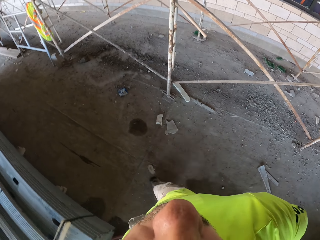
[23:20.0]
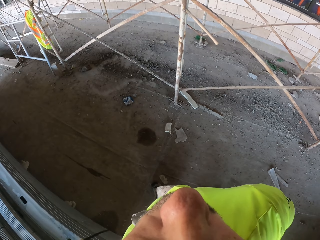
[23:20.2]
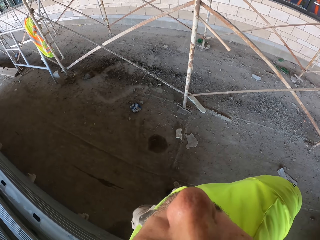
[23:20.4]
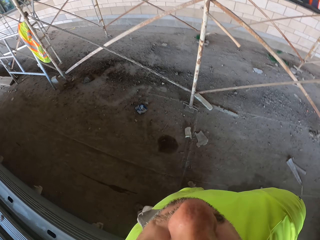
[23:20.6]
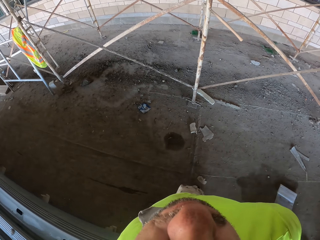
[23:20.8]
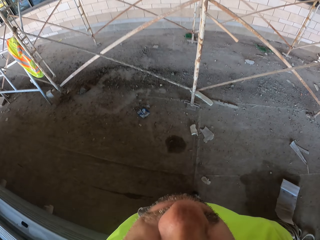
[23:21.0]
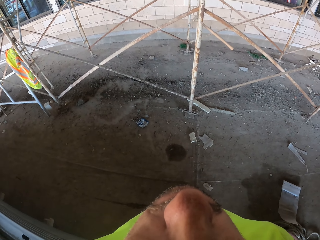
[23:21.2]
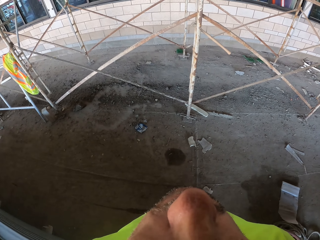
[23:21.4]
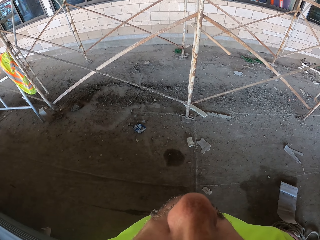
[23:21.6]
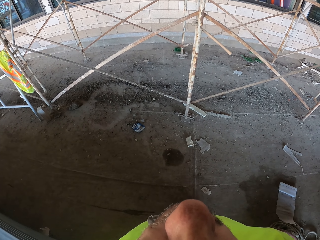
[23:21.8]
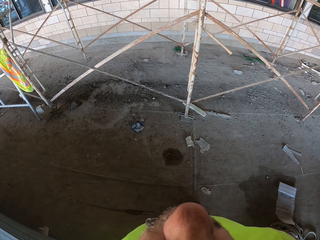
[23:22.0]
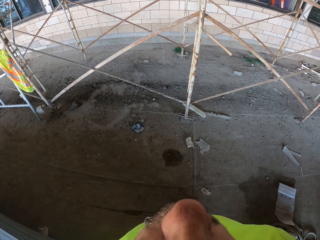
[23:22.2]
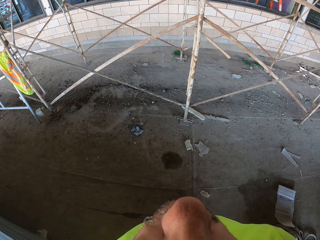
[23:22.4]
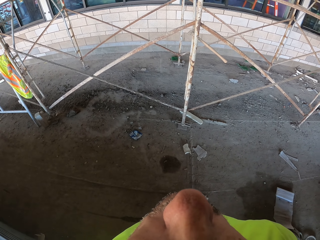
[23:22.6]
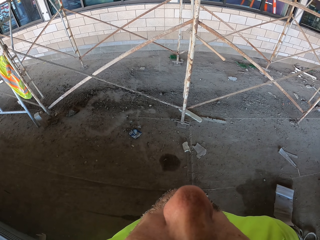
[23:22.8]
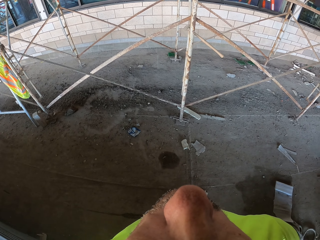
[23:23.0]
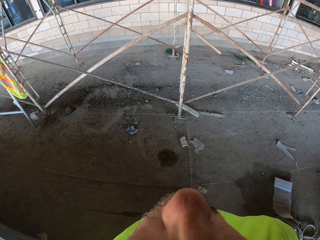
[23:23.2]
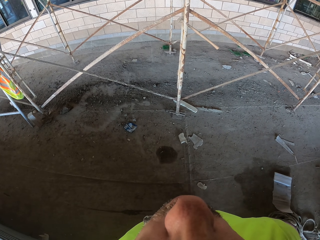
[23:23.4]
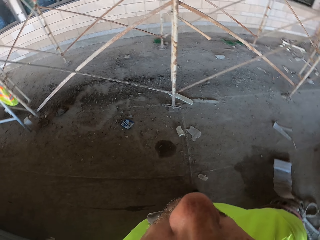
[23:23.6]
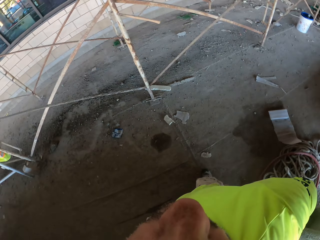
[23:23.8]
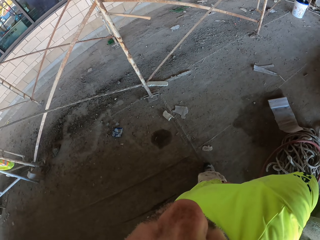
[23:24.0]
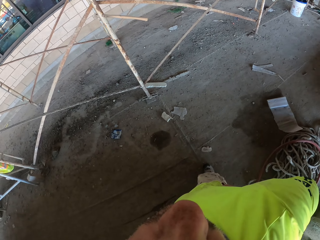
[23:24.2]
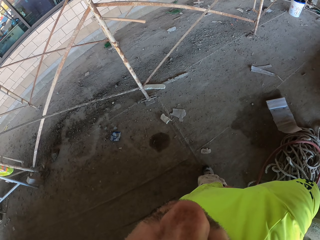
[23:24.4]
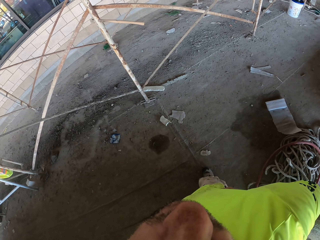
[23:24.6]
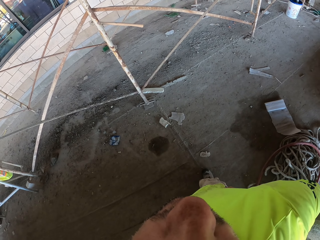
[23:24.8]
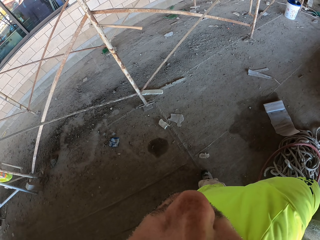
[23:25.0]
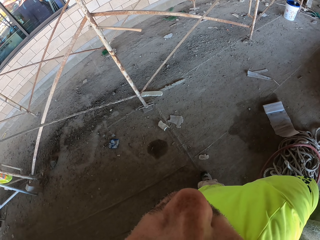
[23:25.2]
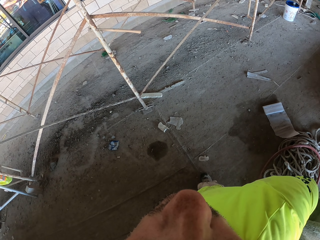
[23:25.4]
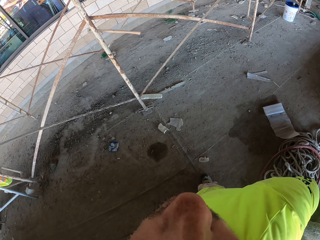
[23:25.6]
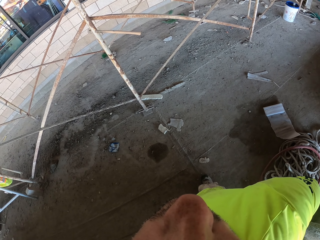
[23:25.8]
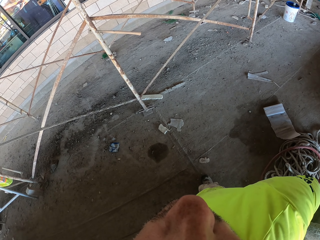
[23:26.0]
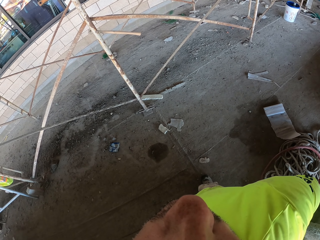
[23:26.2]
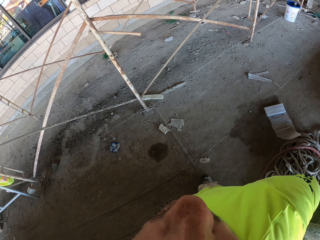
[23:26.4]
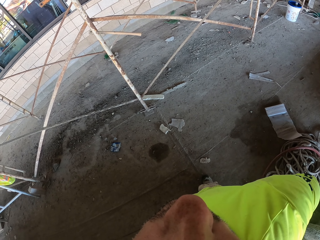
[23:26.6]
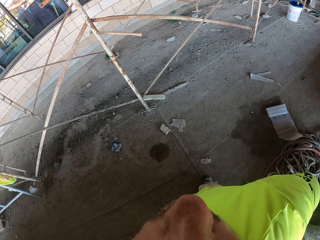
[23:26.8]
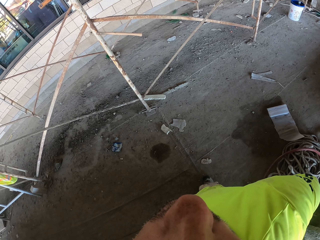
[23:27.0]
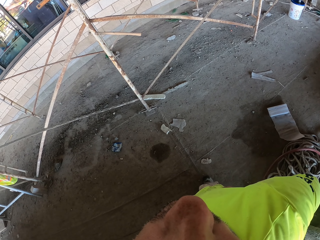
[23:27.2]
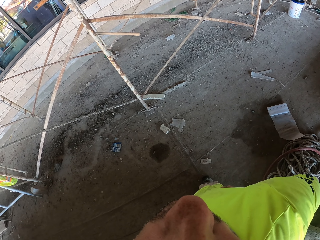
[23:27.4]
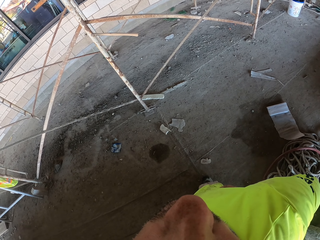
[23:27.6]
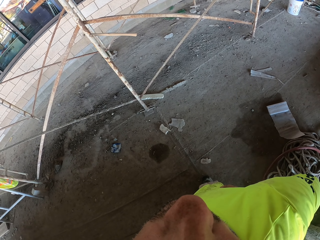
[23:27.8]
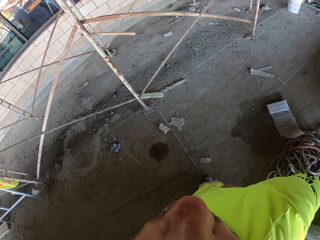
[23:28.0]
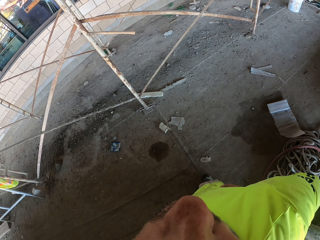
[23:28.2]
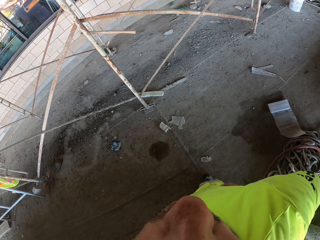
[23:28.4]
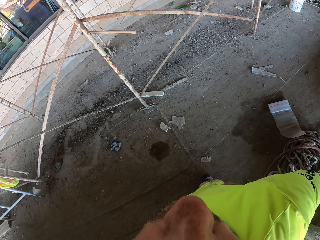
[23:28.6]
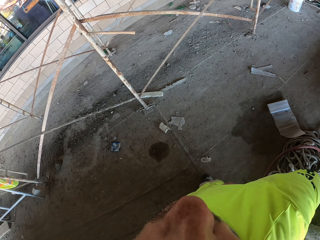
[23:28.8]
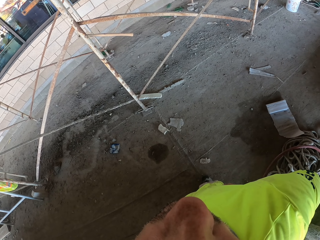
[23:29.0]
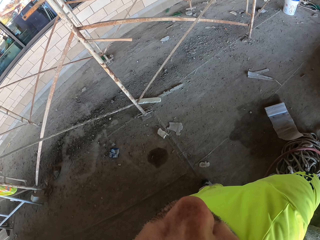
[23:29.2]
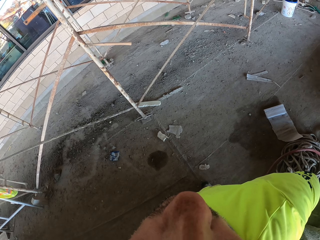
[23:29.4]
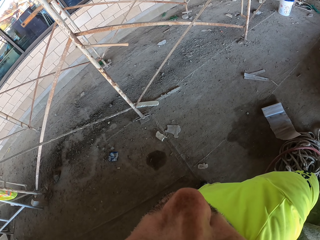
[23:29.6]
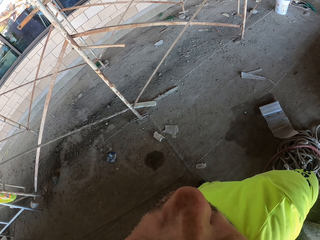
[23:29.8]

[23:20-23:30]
The camera wearer walks around the construction site. They look up on the building. They stand.

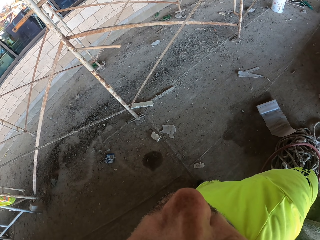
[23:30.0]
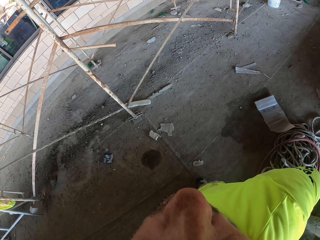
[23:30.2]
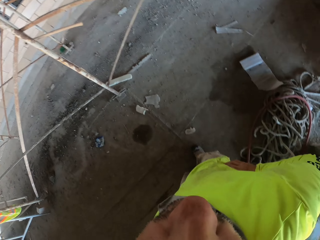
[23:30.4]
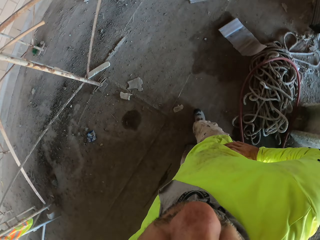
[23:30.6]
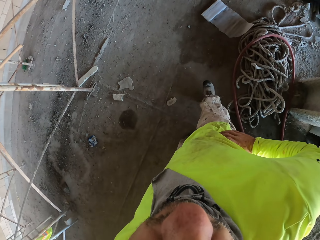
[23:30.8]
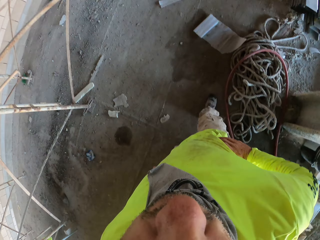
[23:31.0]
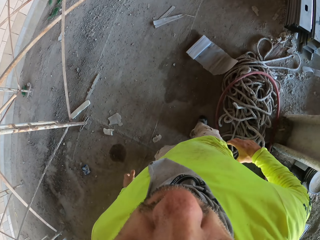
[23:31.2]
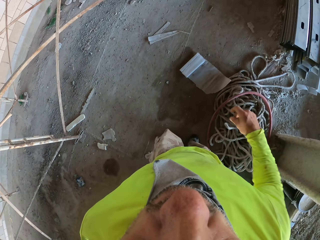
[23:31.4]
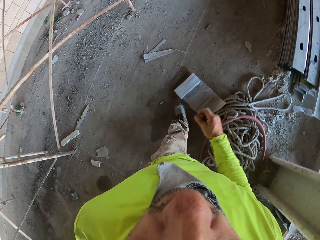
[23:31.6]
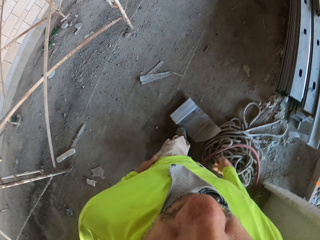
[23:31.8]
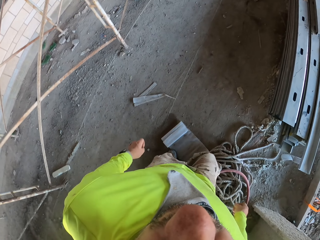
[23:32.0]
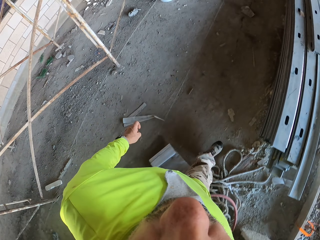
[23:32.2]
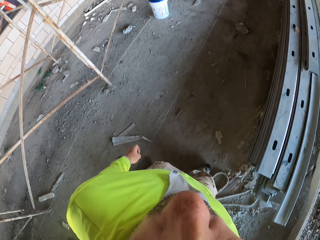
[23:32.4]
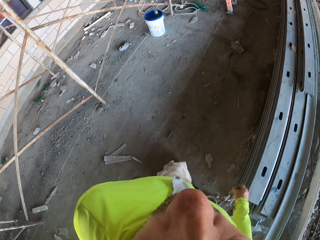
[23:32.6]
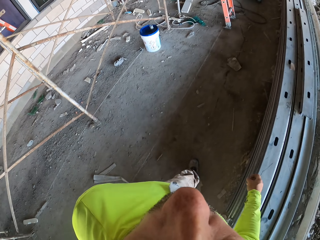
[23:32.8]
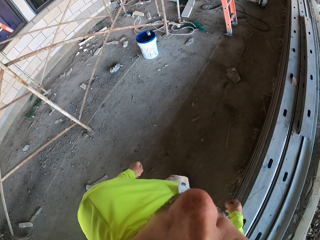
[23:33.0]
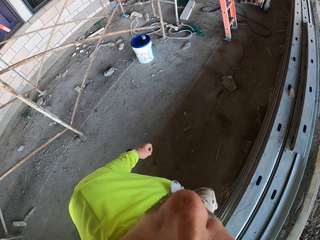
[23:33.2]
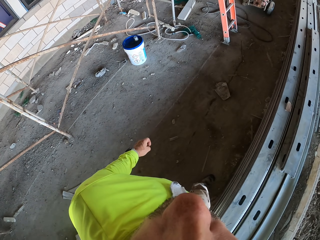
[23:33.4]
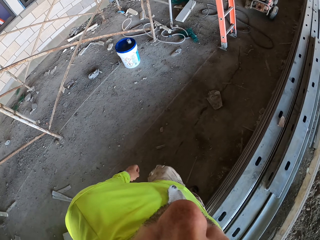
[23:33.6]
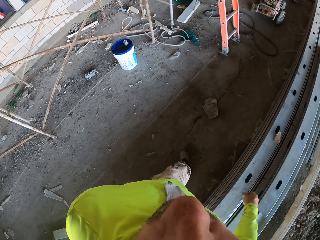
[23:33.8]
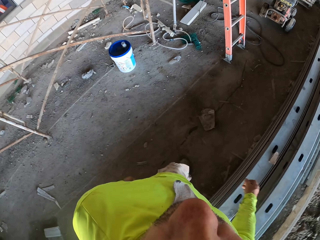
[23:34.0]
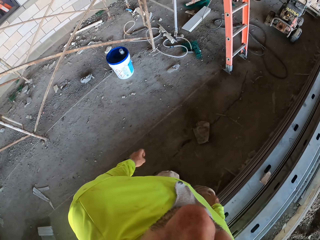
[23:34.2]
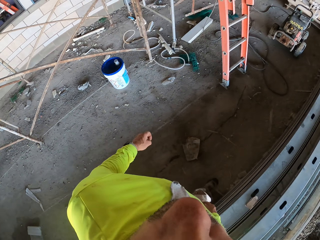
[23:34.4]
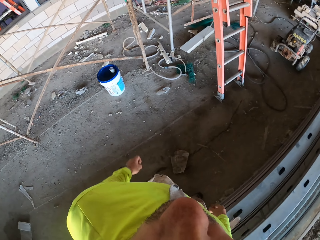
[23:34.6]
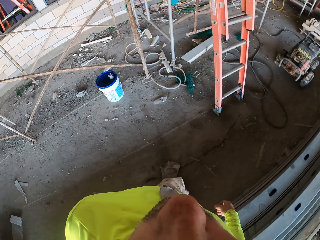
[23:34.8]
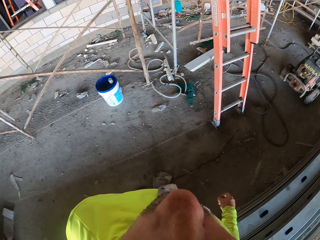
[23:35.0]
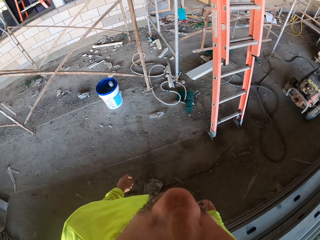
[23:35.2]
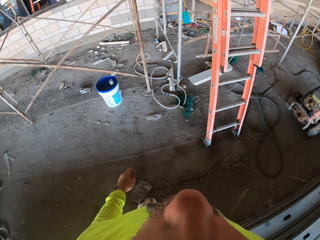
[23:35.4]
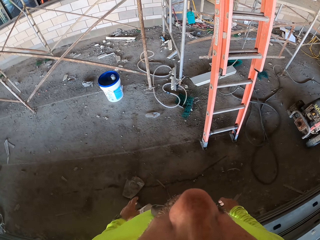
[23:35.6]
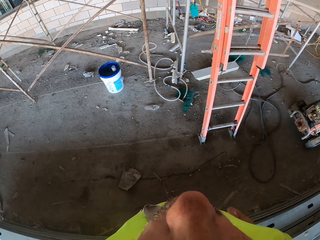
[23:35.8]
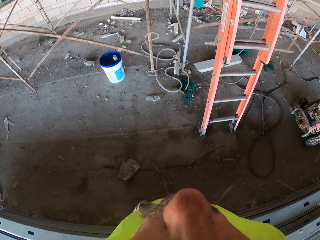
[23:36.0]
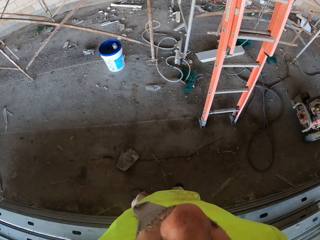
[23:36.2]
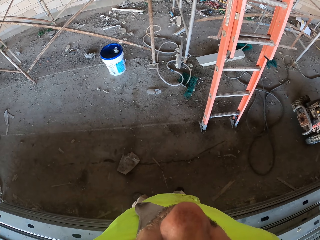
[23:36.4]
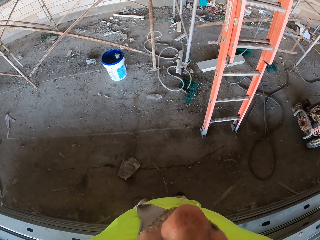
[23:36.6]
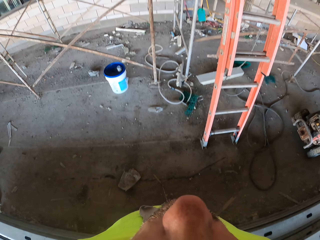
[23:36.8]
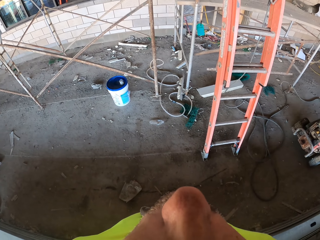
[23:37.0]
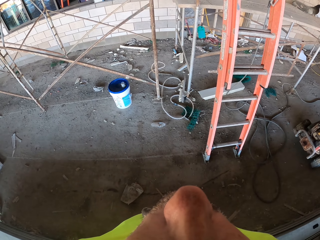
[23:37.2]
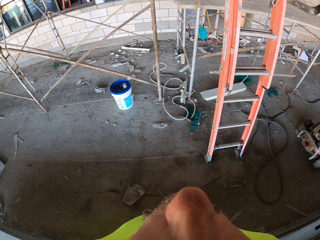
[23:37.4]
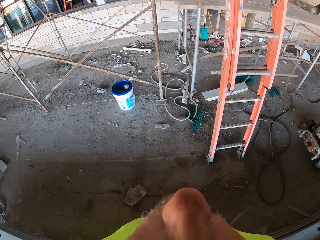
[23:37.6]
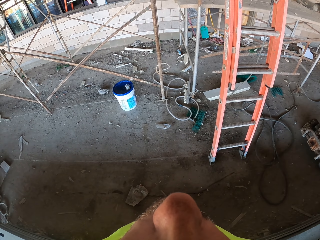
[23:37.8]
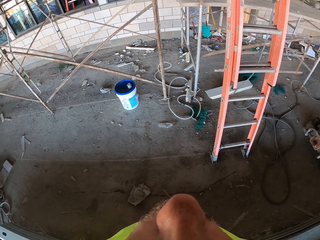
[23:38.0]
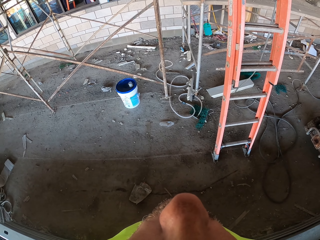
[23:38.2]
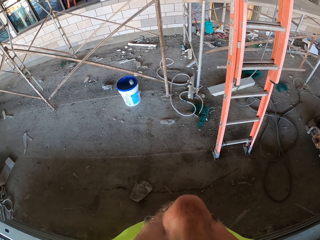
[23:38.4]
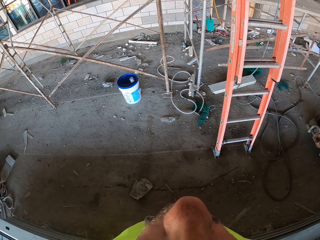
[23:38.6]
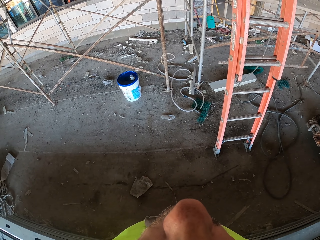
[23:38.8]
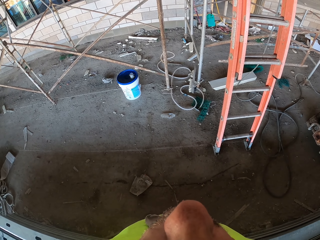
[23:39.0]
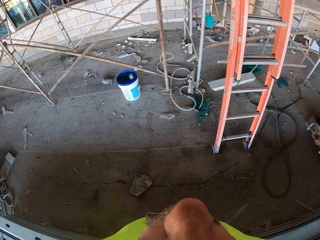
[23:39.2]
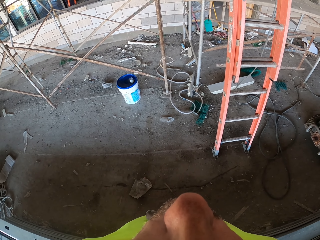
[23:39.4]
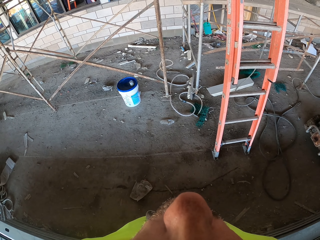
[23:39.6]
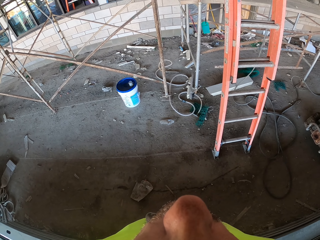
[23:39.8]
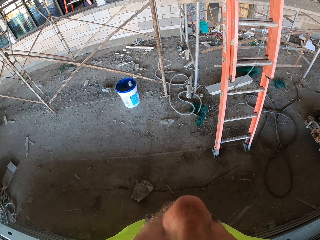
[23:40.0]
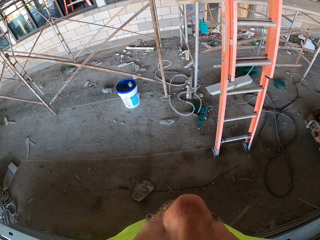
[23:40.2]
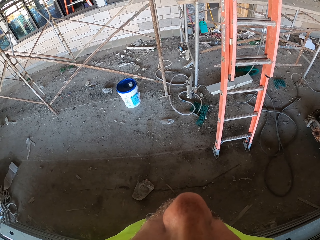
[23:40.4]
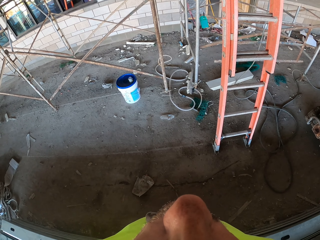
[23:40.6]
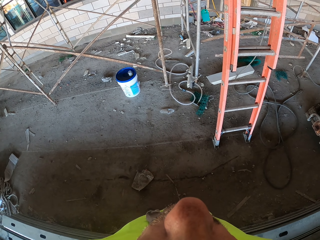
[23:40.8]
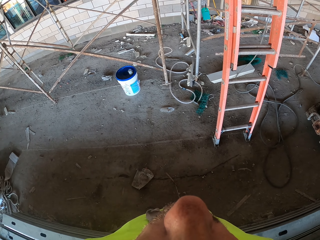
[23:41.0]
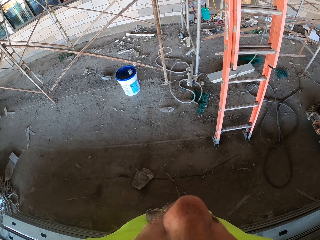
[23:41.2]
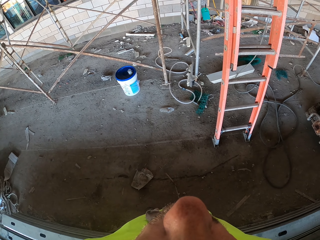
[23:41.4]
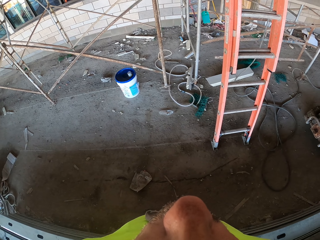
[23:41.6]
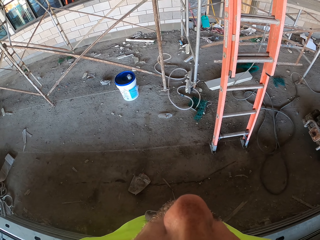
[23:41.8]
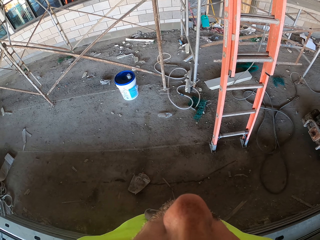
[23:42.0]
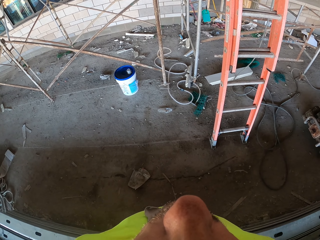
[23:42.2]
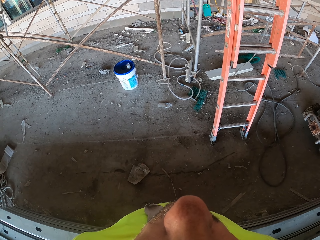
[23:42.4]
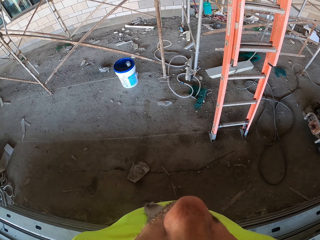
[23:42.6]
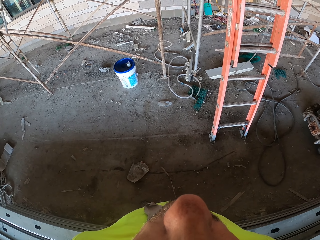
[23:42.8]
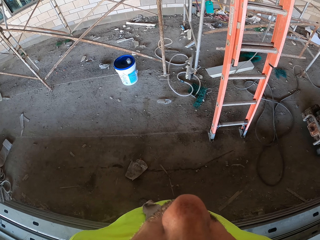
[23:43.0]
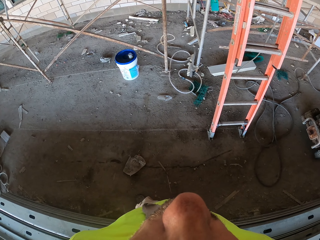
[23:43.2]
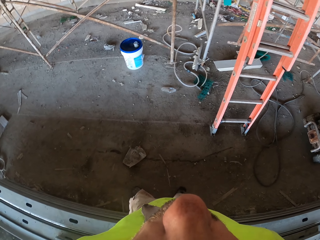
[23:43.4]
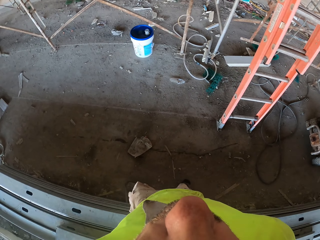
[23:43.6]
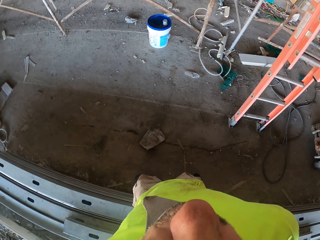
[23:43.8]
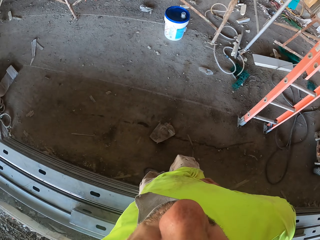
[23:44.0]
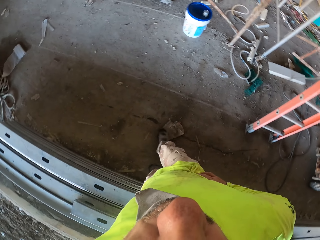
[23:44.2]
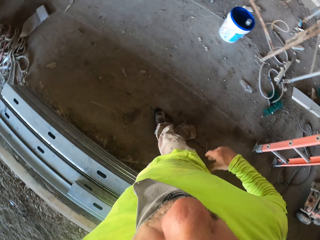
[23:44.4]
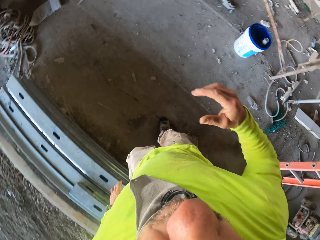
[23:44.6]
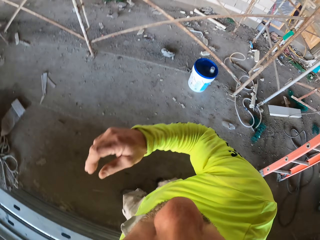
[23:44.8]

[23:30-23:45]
The camera wearer walks towards the ladder. They look up the ladder. They look up on the building.
